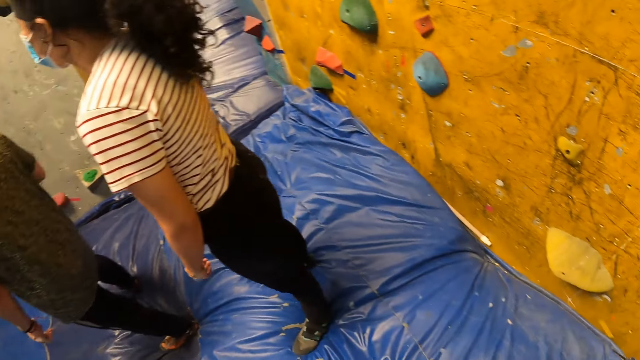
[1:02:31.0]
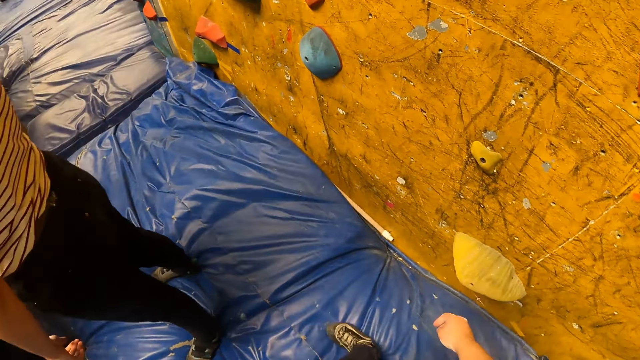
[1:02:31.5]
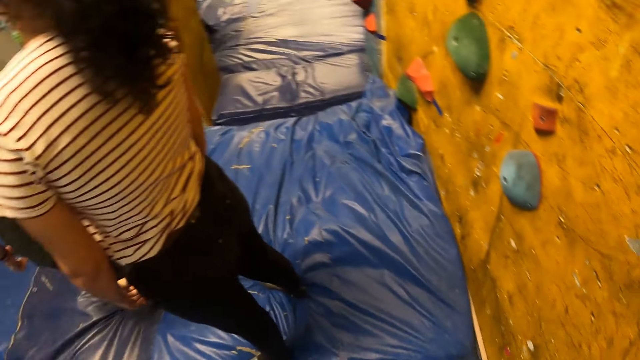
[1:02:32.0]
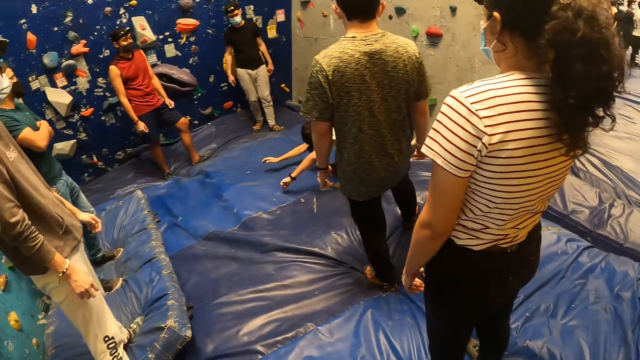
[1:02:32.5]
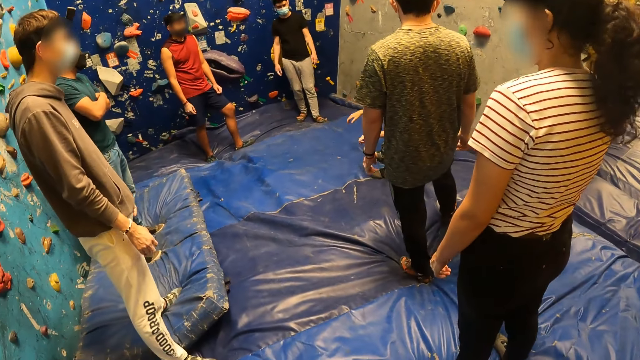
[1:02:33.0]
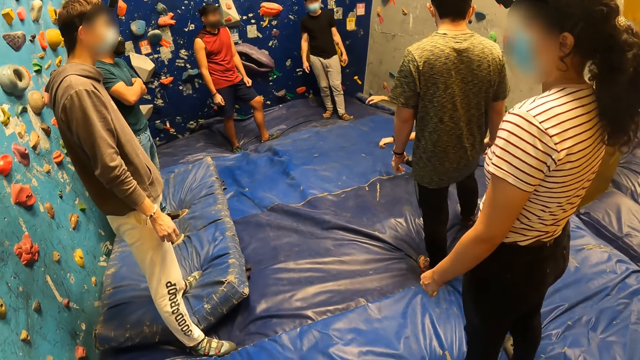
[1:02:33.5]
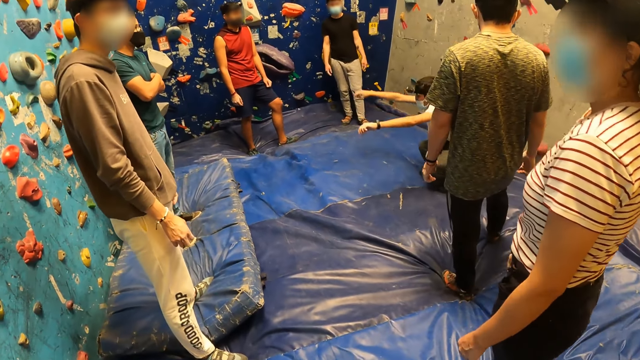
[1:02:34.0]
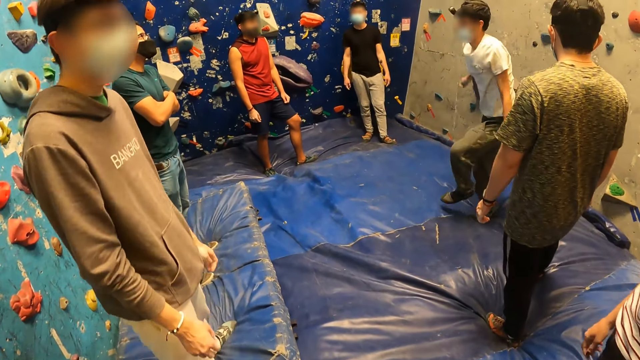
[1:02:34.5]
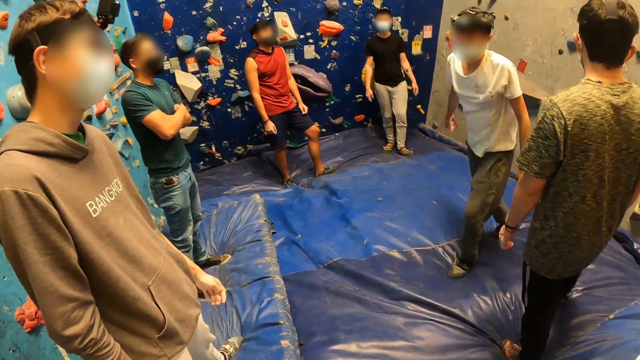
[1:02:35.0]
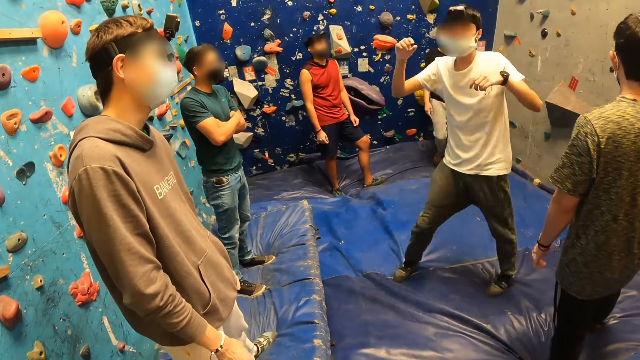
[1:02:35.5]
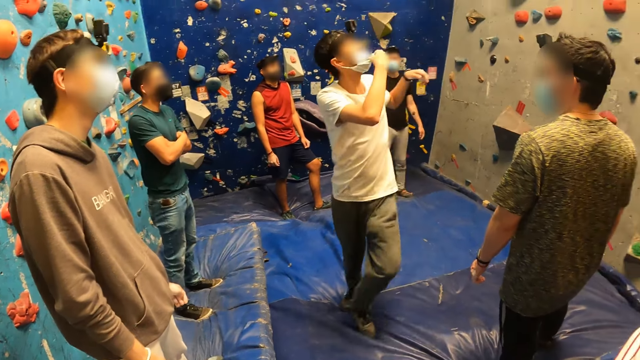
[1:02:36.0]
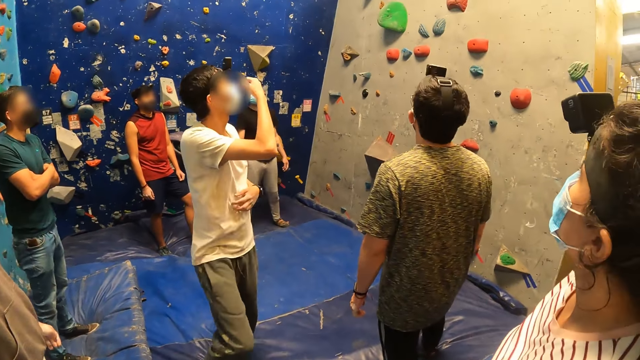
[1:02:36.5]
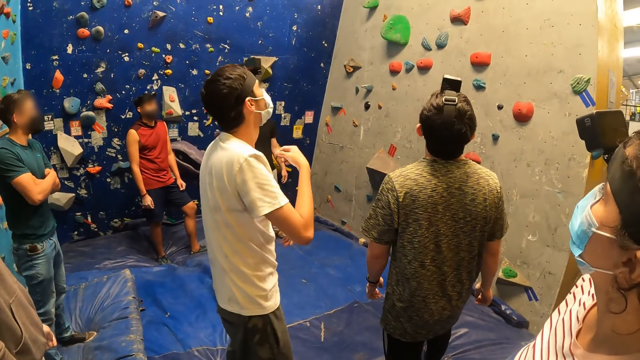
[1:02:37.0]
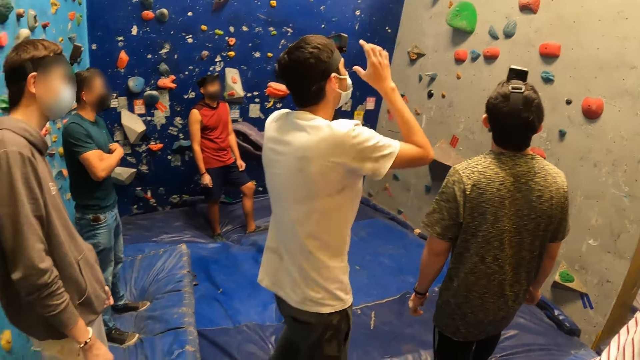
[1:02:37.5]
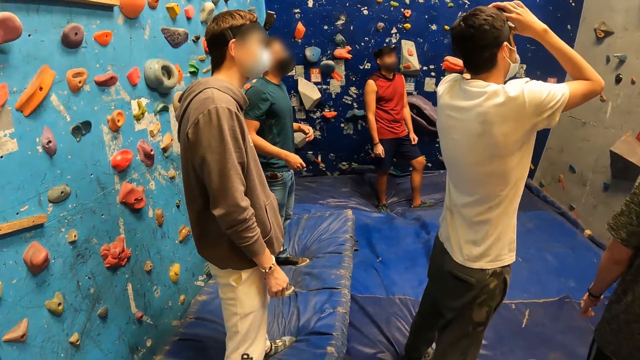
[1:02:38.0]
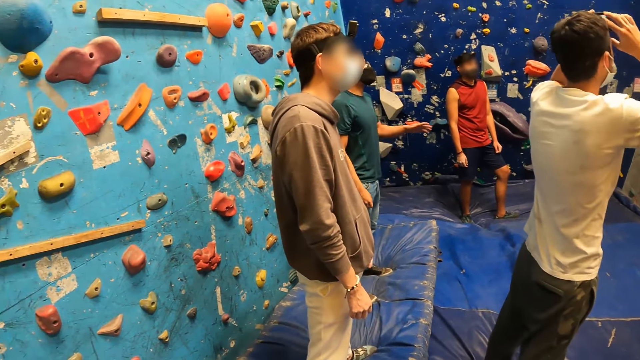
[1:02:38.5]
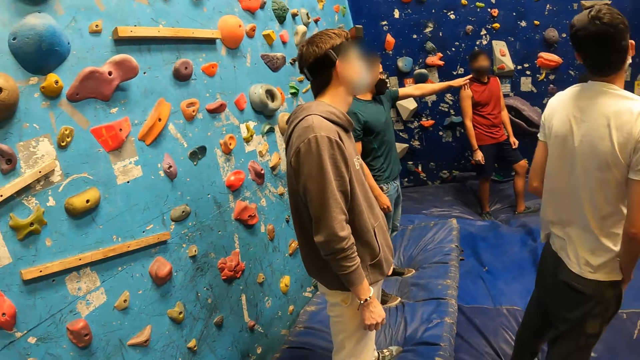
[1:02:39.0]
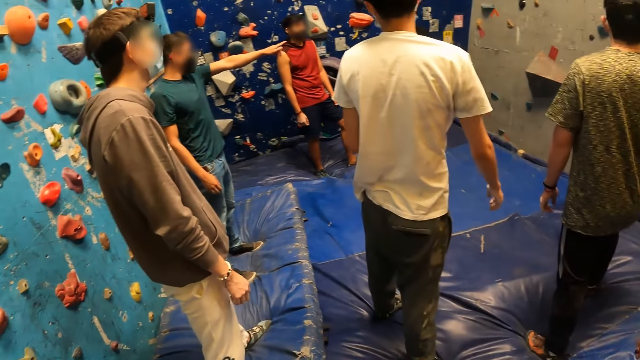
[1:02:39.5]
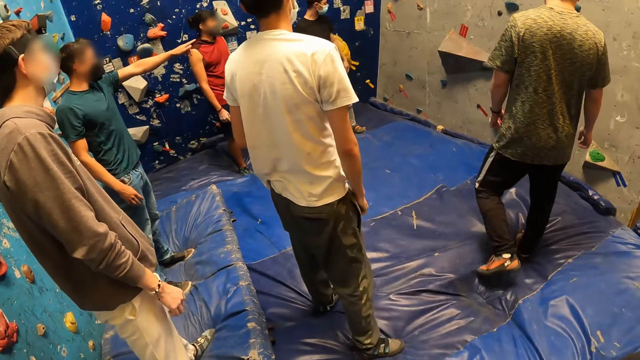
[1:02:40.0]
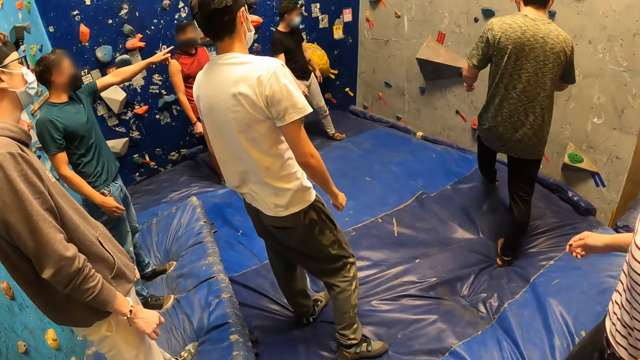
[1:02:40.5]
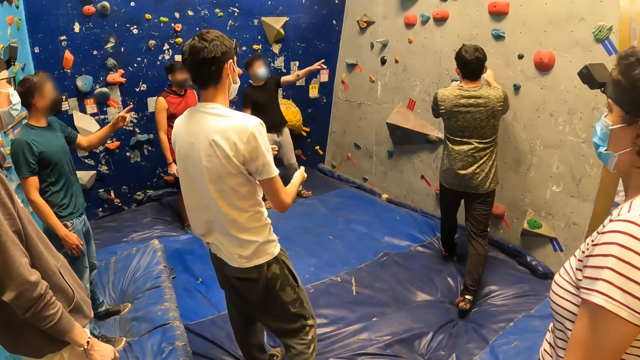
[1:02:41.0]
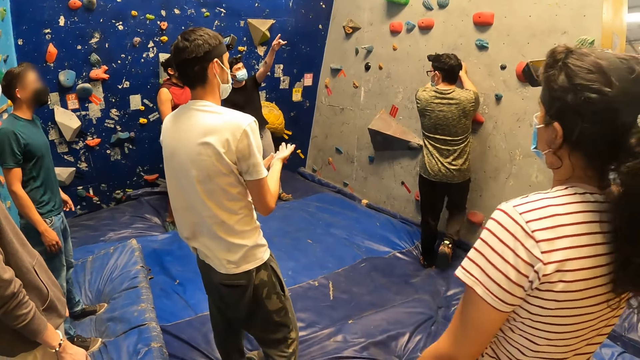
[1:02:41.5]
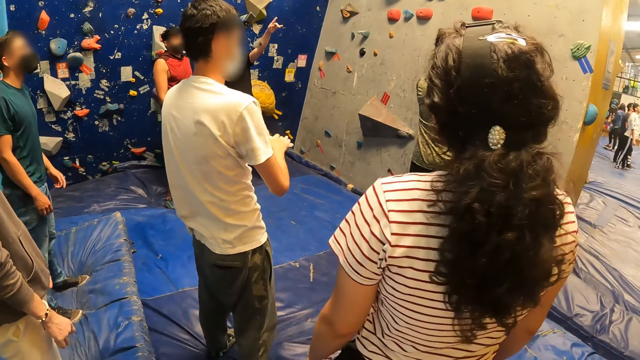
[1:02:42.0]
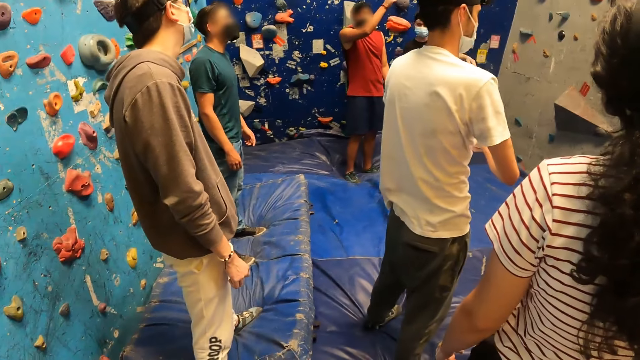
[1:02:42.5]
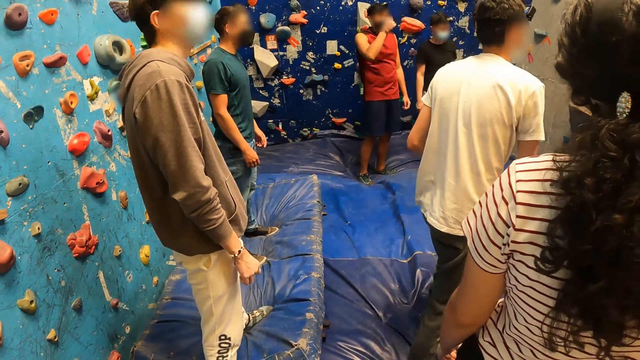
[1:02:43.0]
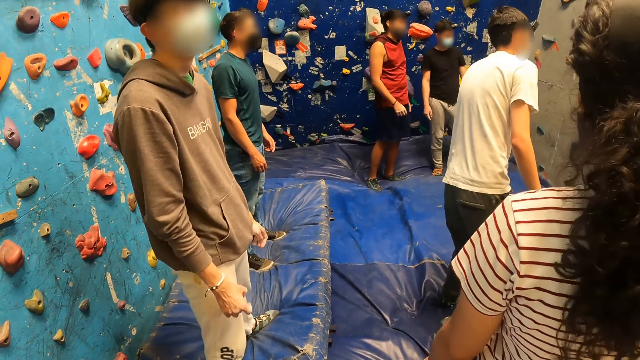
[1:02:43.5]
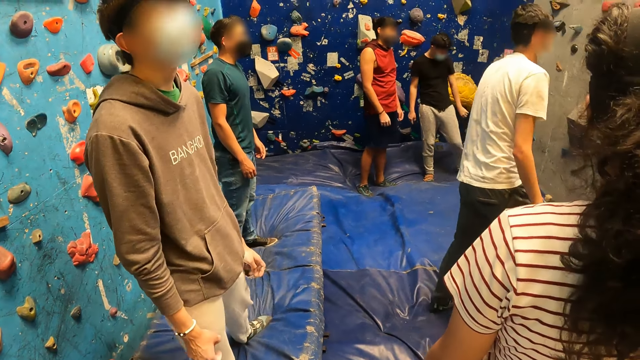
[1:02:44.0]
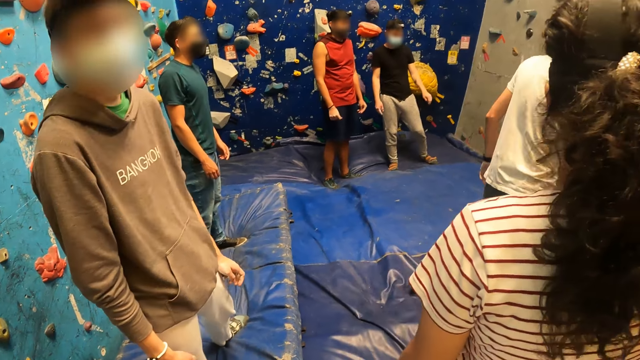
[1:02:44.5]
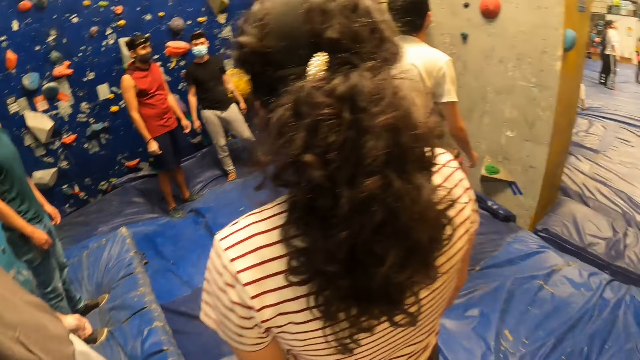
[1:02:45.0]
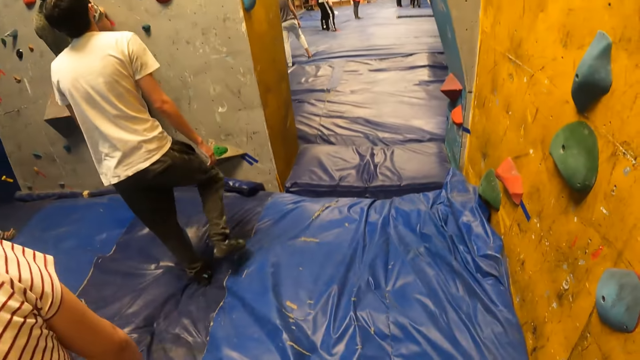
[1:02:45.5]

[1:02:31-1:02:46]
The camera wearer looks round. She touches a rock on the wall with her right hand. A man stands up. The man walks in the room. The man adjusts the camera on his head with both hands. A person points at the wall. Another person points at the wall. Another man climbs the rocks on the wall. A third person moves in the room. A fourth person points at the wall. The first man walks in the room.

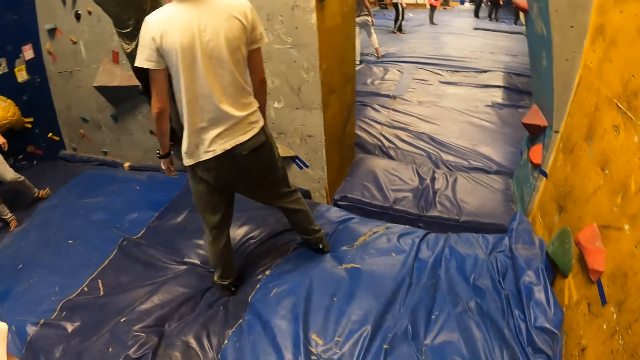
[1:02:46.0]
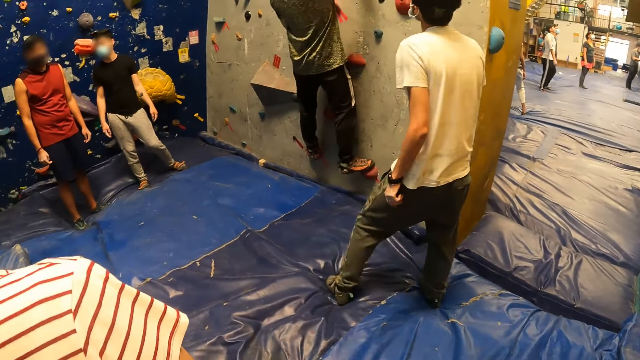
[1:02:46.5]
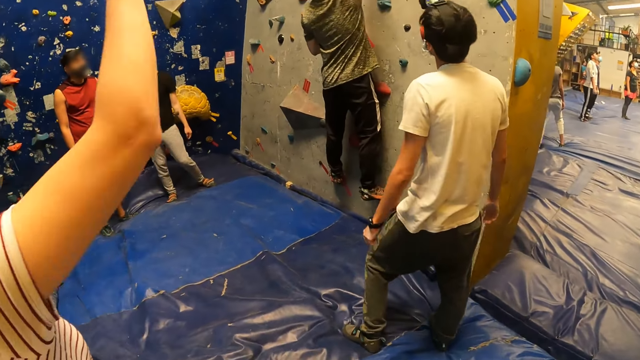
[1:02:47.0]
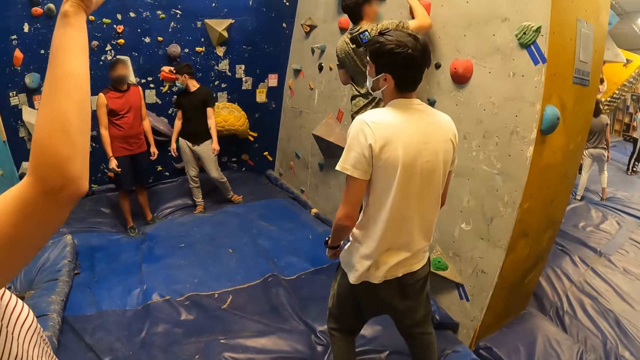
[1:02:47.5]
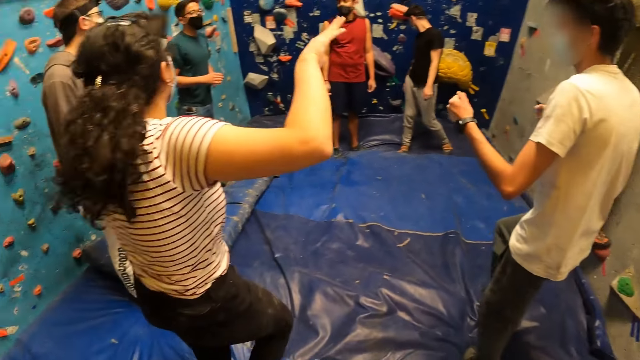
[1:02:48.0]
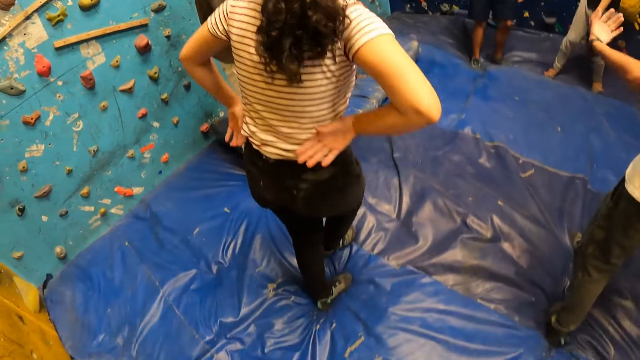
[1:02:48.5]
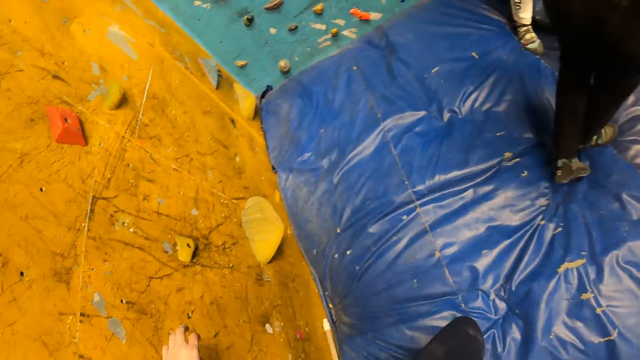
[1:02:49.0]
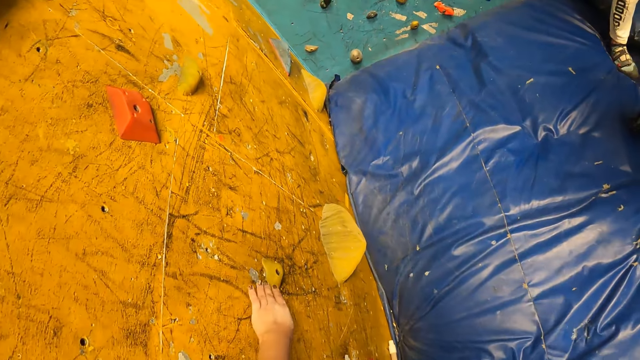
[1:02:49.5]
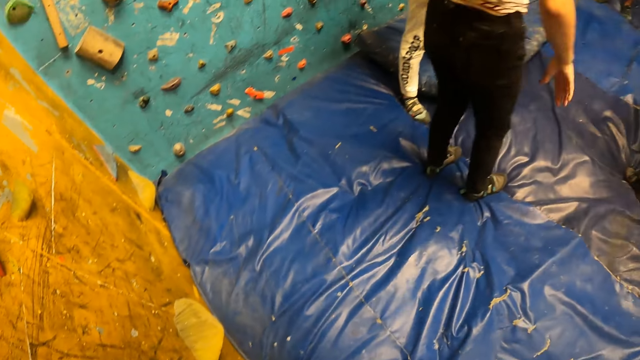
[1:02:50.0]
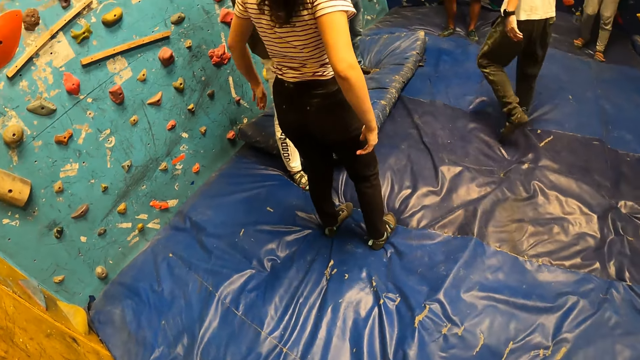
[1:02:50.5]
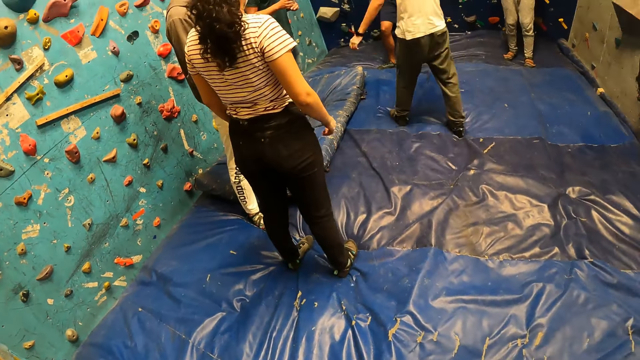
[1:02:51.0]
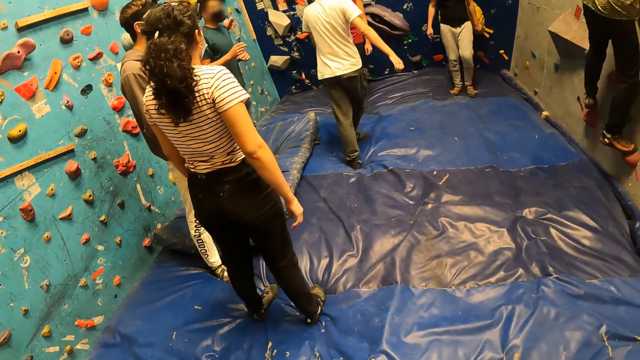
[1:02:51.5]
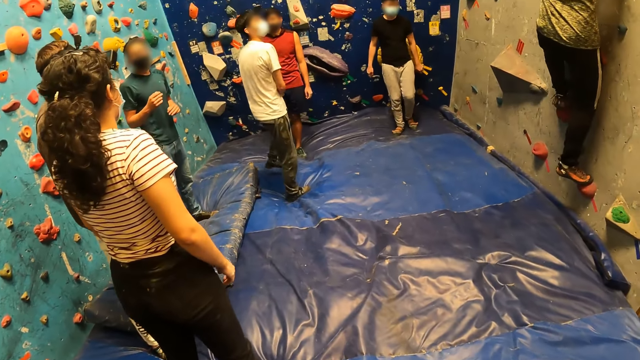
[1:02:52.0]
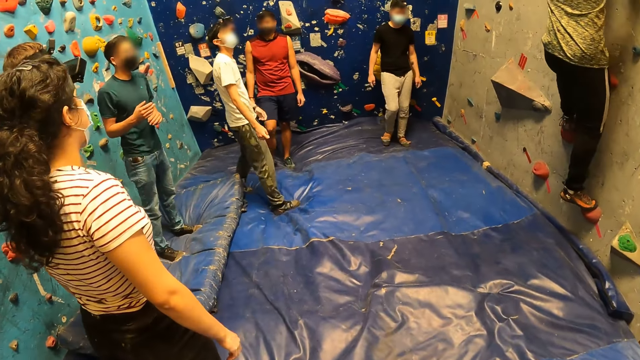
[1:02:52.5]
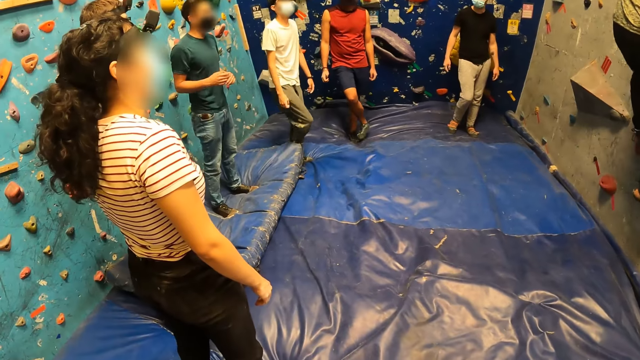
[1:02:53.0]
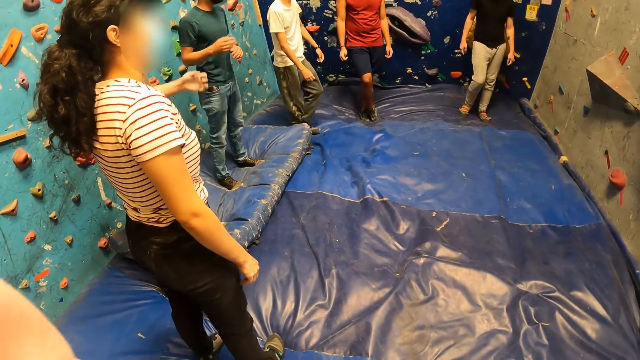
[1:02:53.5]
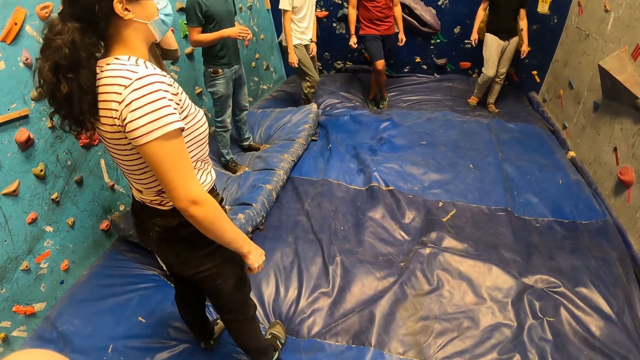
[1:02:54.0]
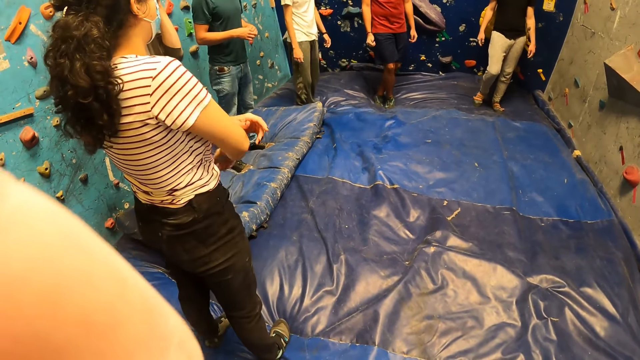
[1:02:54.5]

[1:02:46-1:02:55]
A person climbs the wall. Another person holds the waist. The camera wearer touches a rock on the wall with her left hand. Another person walks in the room. The camera wearer touches her head with her left hand. Another person moves the hand.
